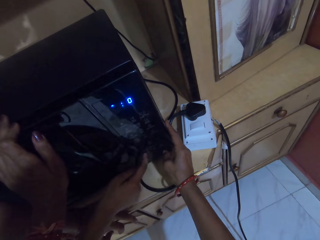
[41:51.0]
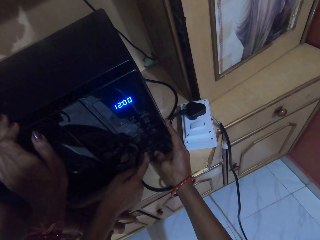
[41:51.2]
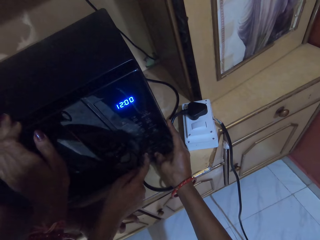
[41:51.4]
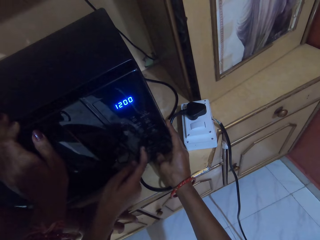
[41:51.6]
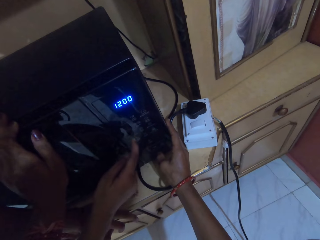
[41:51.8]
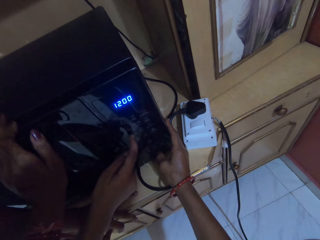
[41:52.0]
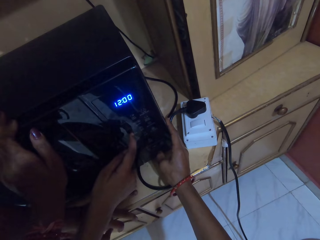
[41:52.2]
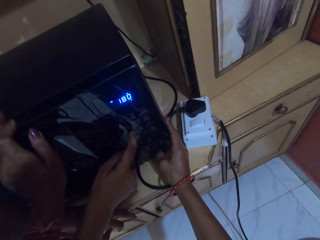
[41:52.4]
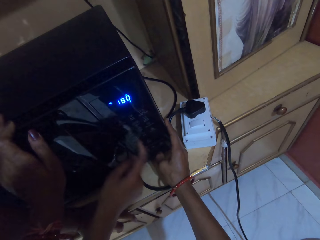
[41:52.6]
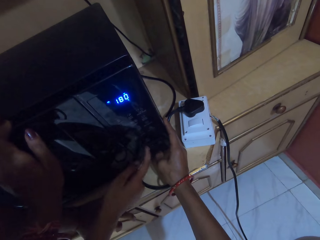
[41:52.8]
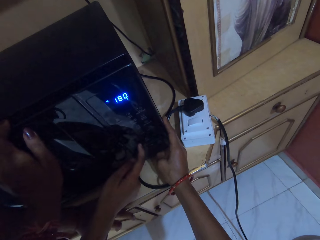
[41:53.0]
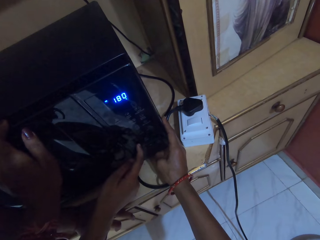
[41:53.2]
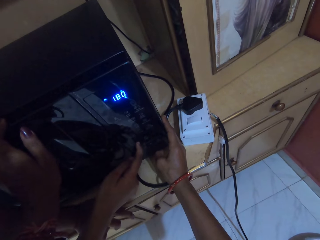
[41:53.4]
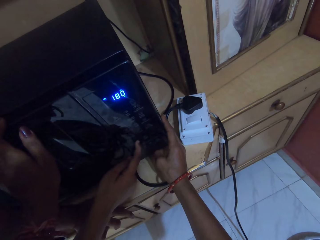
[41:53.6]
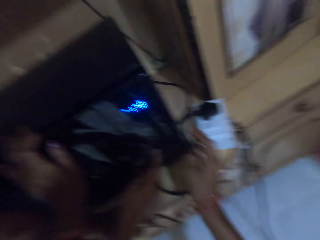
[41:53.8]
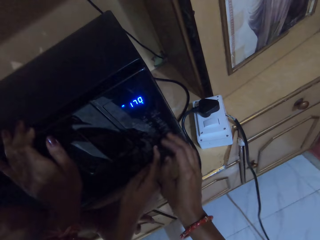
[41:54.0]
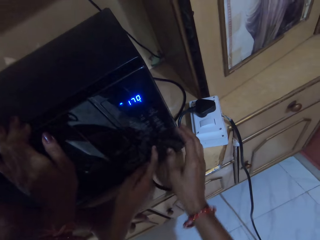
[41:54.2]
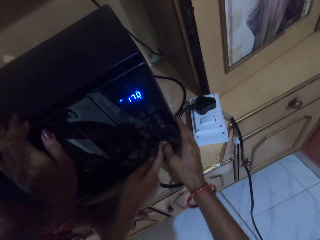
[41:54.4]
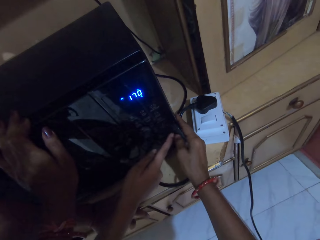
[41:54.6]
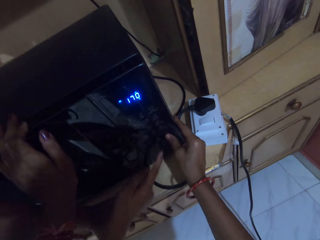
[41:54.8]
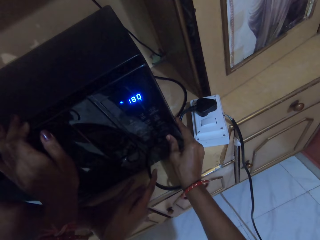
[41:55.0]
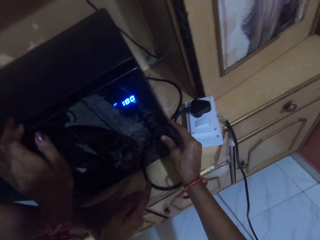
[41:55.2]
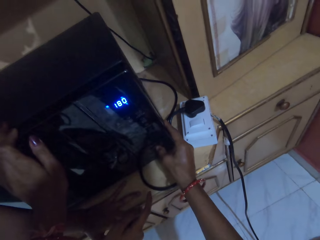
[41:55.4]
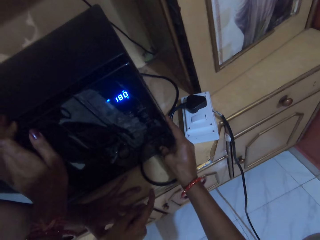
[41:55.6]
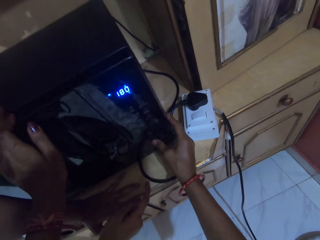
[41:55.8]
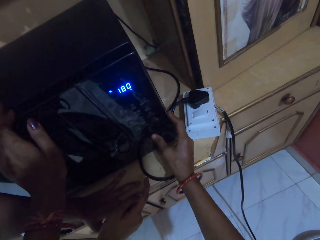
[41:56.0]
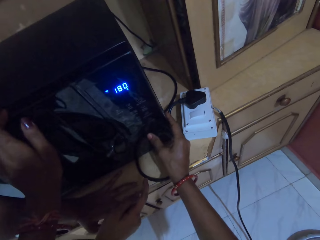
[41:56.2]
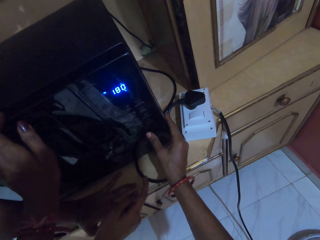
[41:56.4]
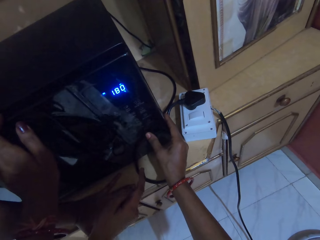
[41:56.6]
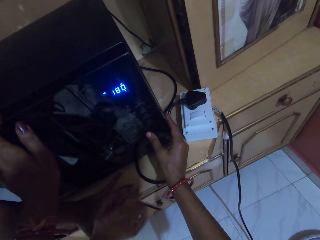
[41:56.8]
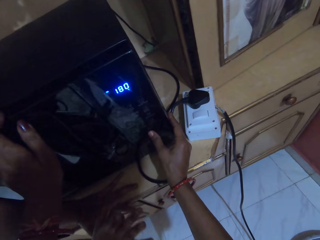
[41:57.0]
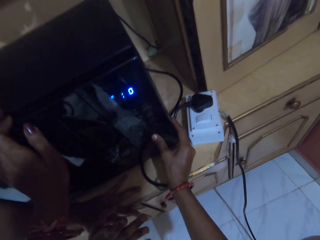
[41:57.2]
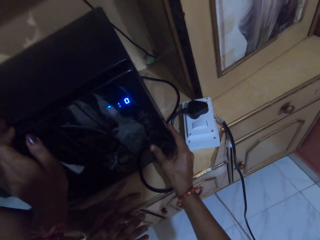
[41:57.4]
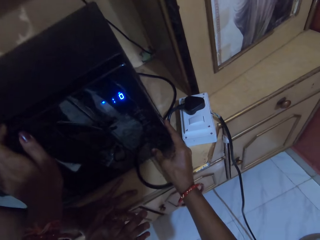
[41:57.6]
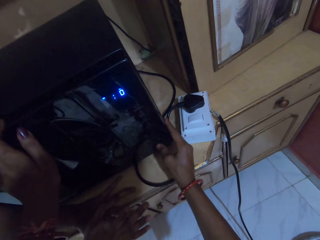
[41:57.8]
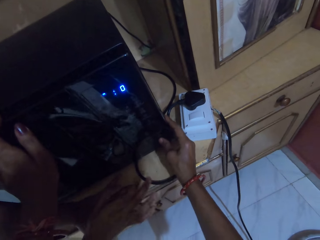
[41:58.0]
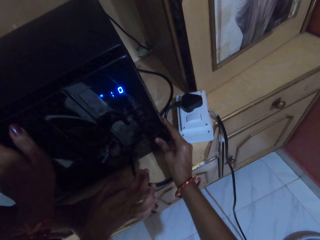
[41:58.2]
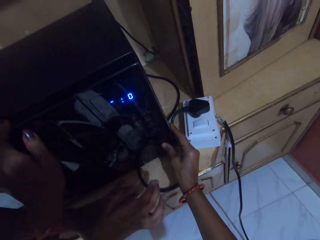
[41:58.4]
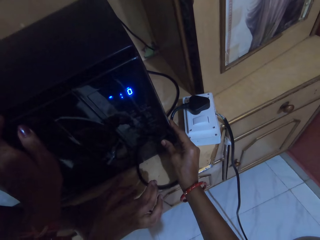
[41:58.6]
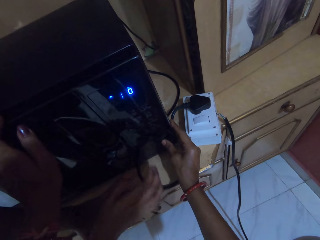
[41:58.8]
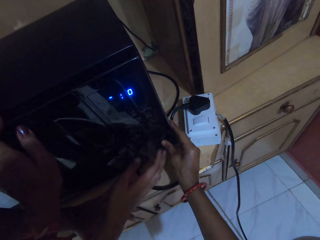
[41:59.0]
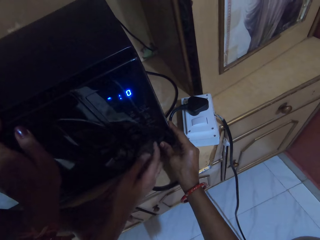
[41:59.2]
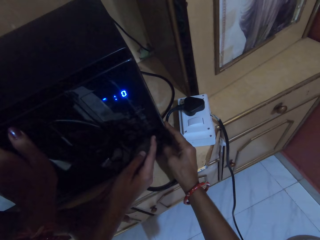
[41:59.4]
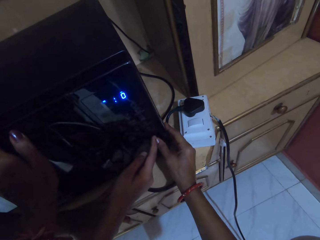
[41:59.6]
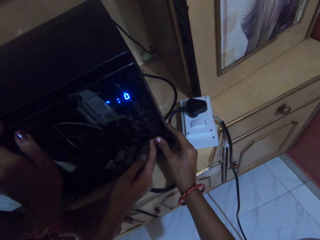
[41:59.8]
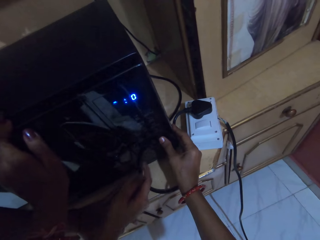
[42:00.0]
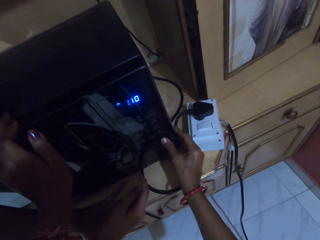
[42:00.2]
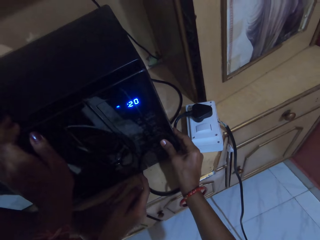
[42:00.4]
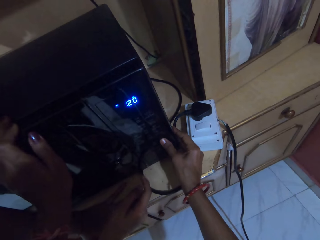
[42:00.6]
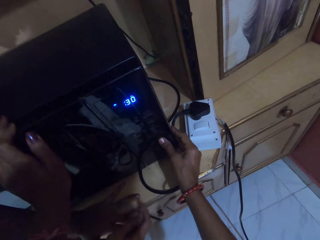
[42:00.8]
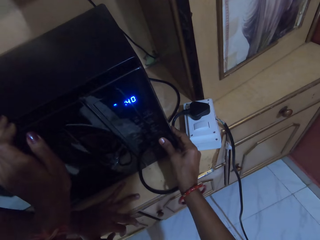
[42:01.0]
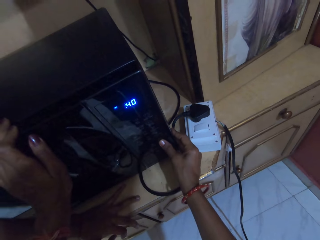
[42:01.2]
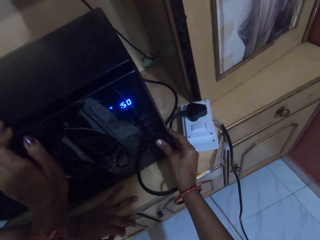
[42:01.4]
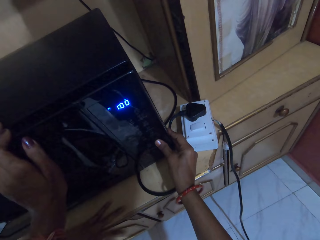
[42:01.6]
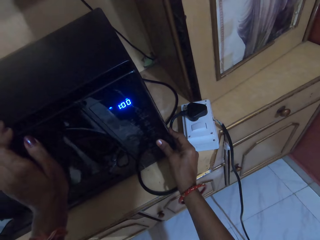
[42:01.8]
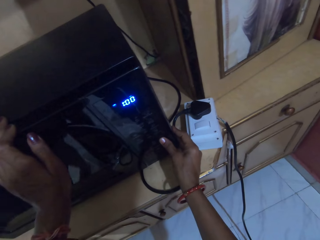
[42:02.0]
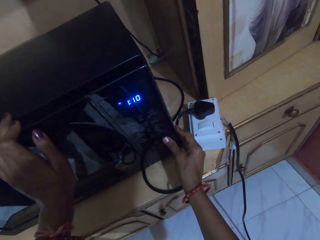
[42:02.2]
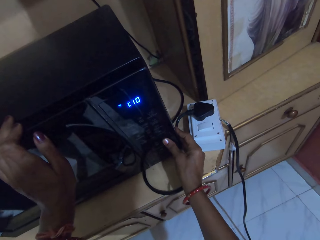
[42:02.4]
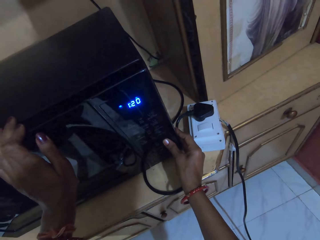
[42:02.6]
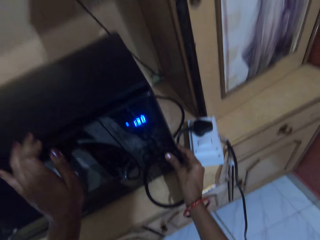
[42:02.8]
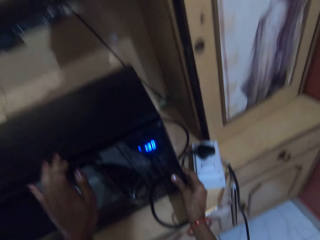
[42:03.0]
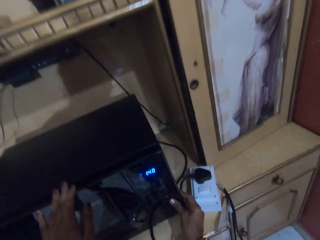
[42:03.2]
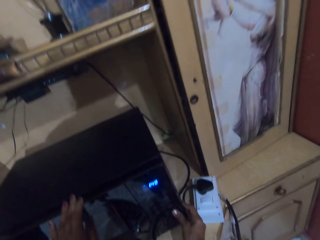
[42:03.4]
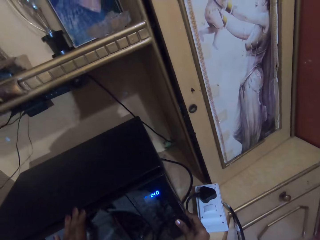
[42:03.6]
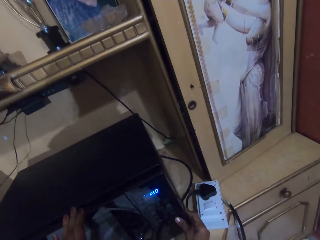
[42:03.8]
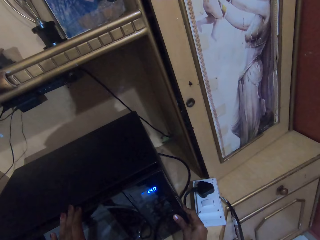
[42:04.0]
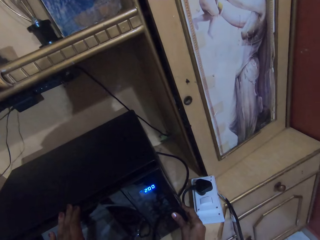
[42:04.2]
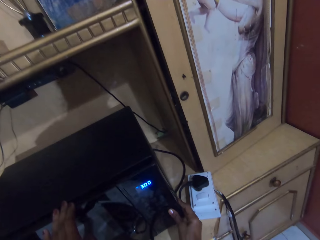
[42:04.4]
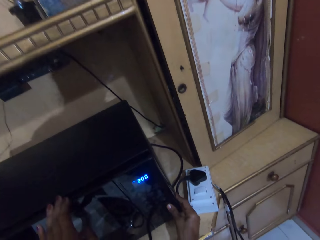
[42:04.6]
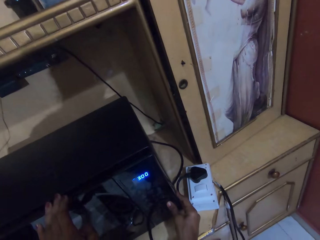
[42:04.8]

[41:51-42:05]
The camera wearer operates the microwave on the shelf with her right hand. She dials the microwave in the house.

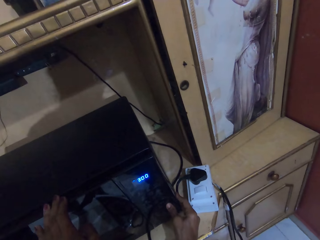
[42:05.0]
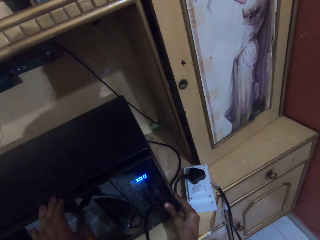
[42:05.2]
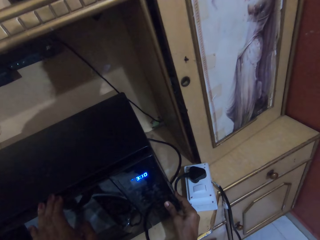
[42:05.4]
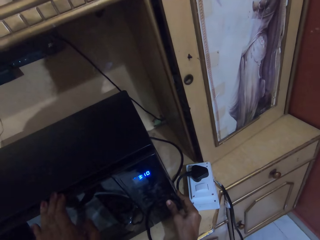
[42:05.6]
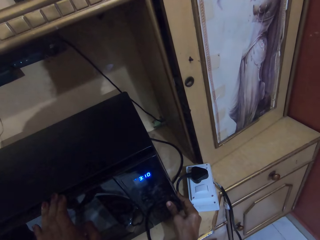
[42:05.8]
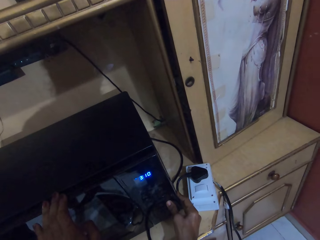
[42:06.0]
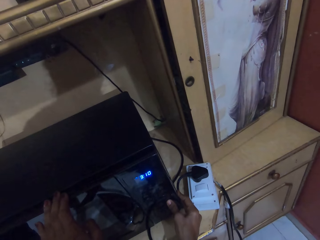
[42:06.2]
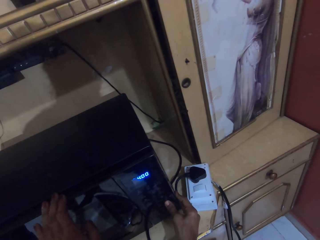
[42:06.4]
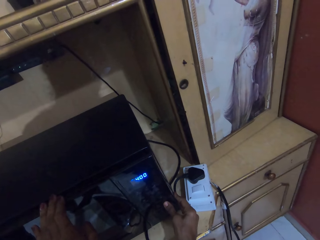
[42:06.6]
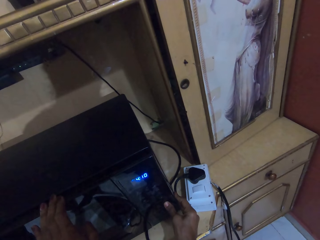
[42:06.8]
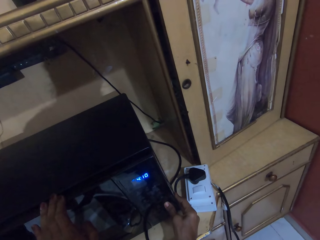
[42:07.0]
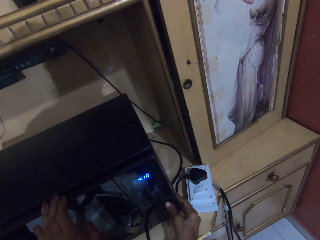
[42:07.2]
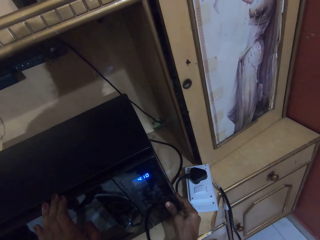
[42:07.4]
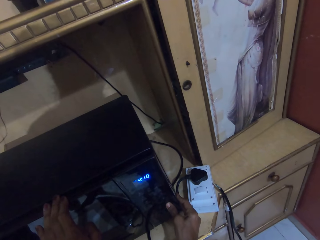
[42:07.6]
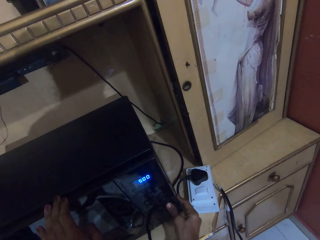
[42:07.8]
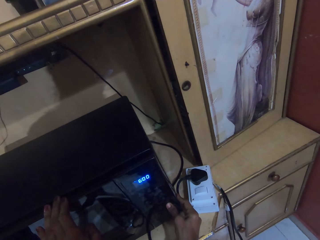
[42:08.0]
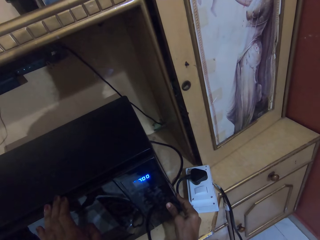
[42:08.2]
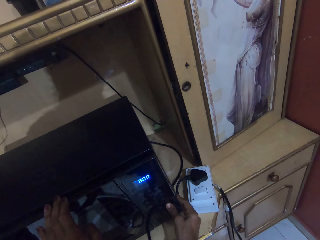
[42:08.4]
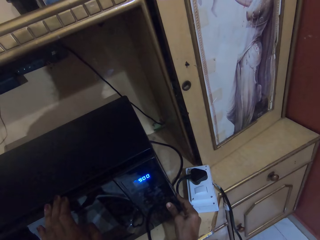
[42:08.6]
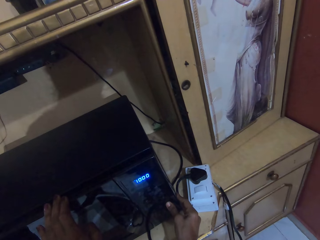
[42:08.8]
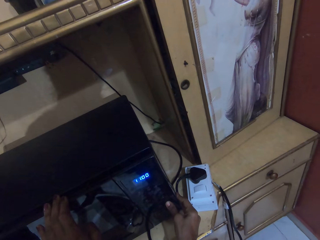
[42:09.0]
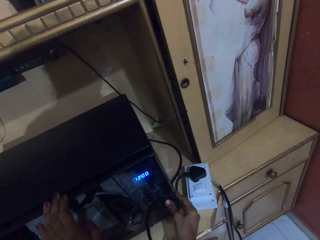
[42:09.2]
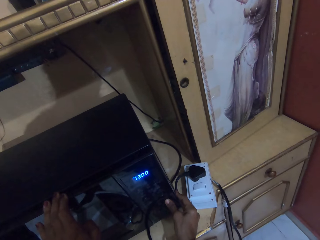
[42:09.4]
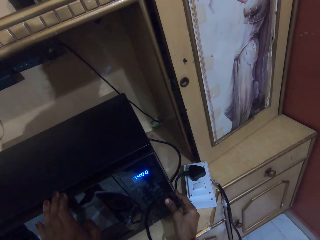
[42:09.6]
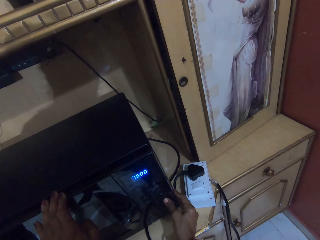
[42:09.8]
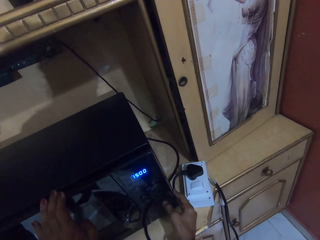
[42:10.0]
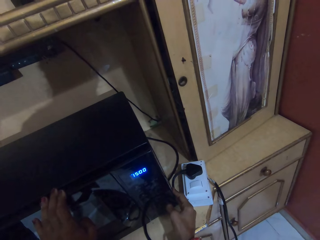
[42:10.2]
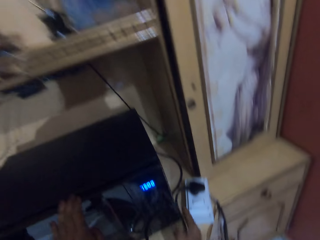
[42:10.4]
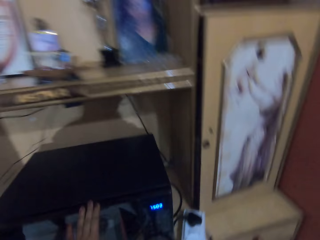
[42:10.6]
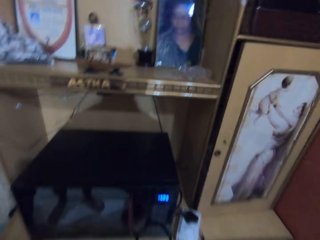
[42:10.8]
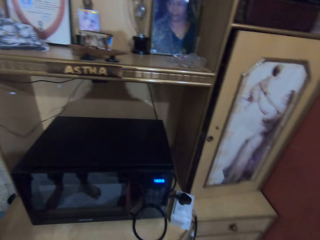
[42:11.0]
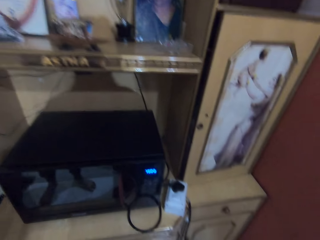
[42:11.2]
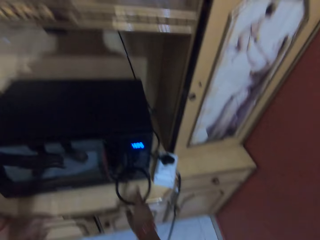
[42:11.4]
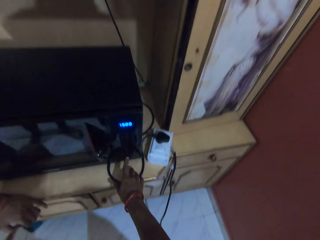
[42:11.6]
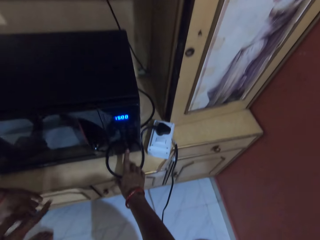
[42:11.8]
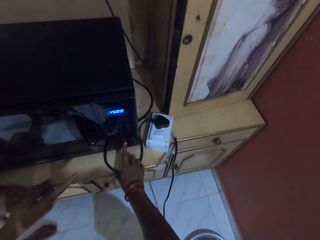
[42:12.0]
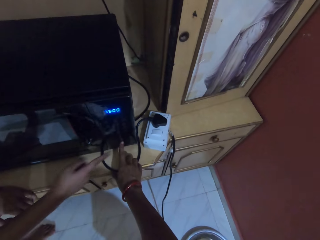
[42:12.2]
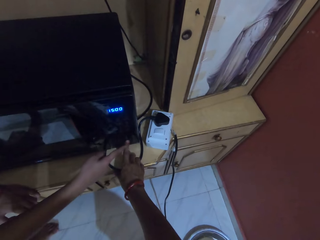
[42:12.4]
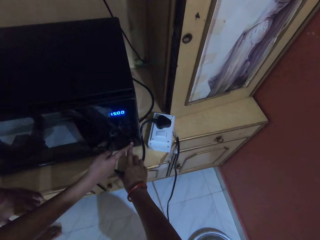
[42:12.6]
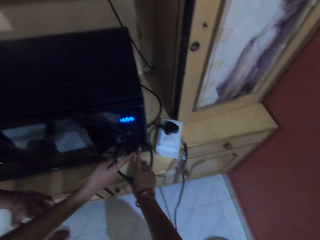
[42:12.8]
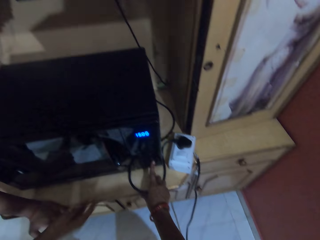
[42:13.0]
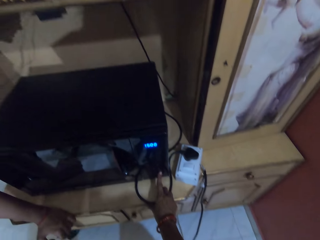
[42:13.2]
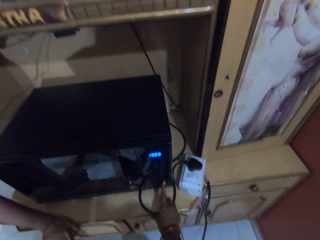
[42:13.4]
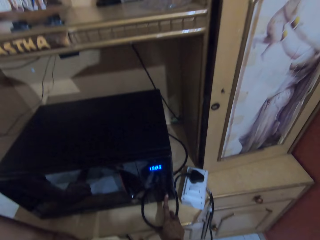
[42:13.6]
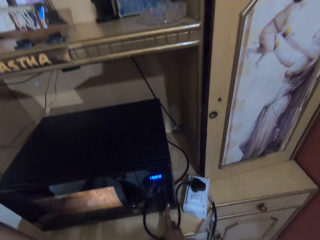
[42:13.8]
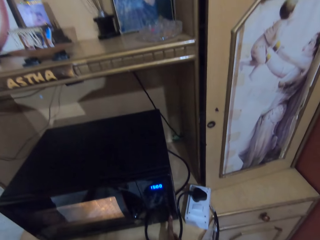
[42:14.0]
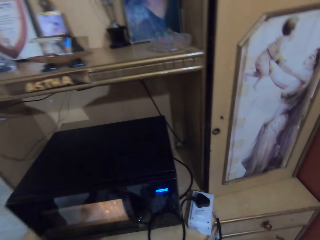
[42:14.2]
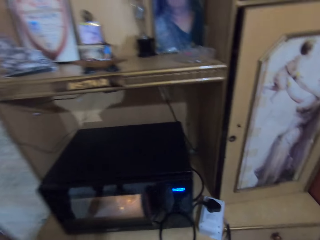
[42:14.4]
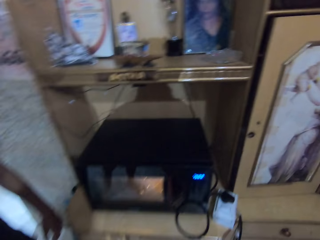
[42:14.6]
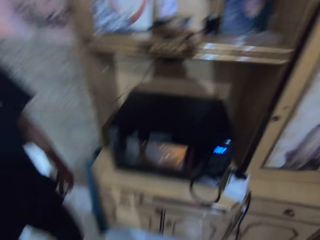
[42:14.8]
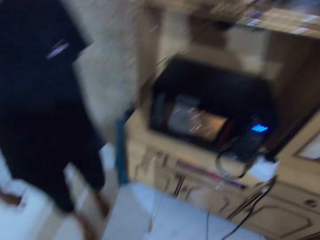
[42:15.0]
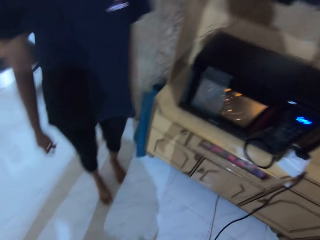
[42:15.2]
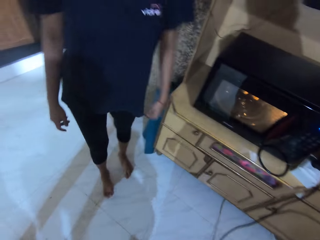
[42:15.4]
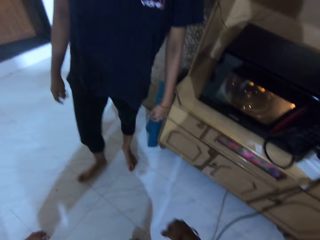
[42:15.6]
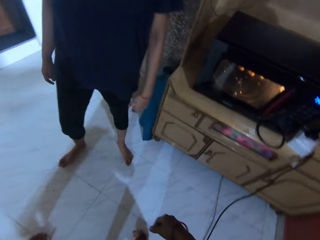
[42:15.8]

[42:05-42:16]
The camera wearer stands up. They dial the microwave in the house. They dialogue with a person. They dial the microwave in the house.
